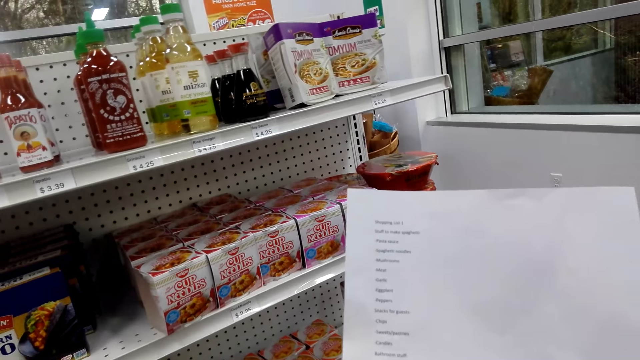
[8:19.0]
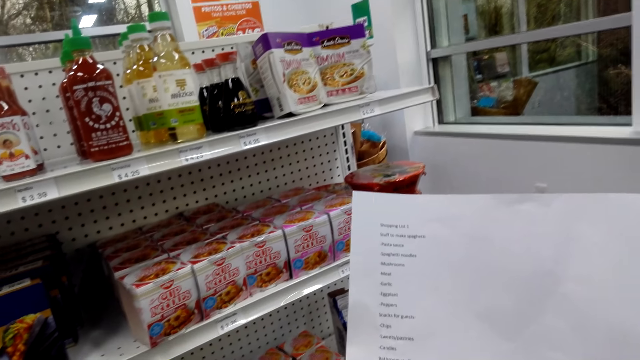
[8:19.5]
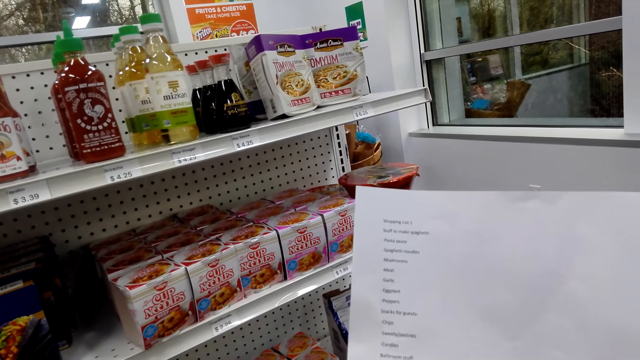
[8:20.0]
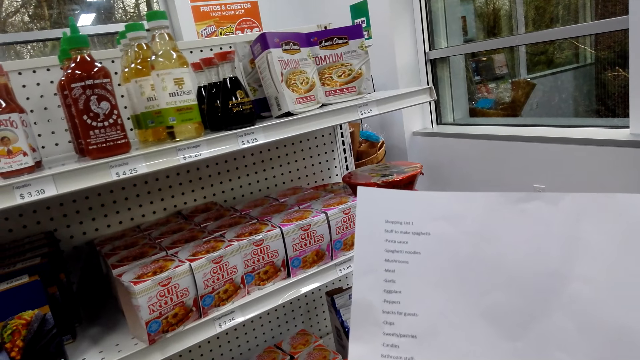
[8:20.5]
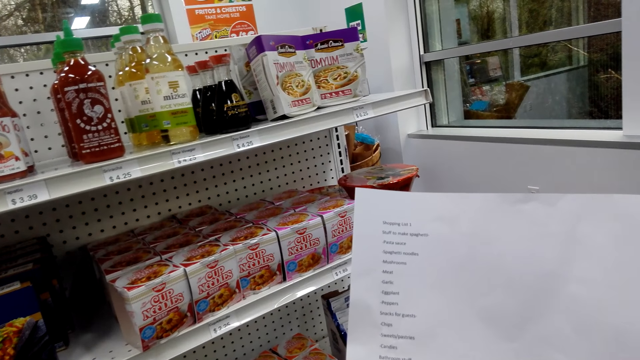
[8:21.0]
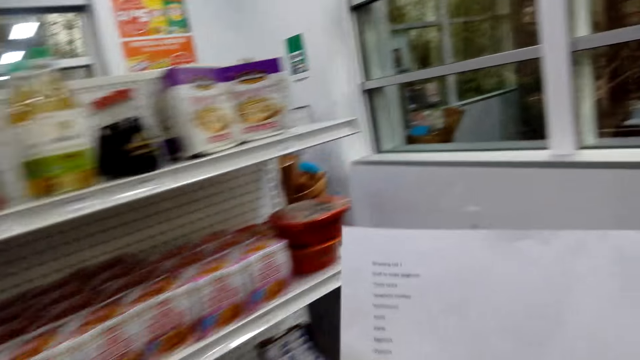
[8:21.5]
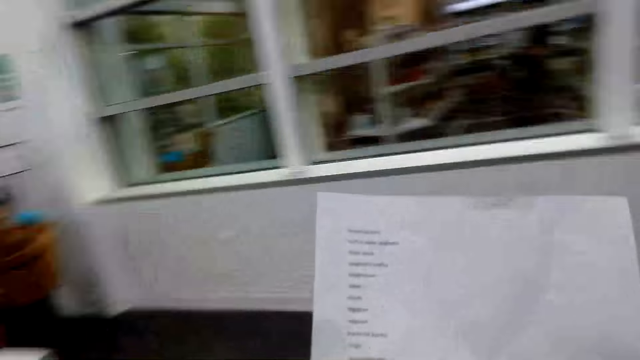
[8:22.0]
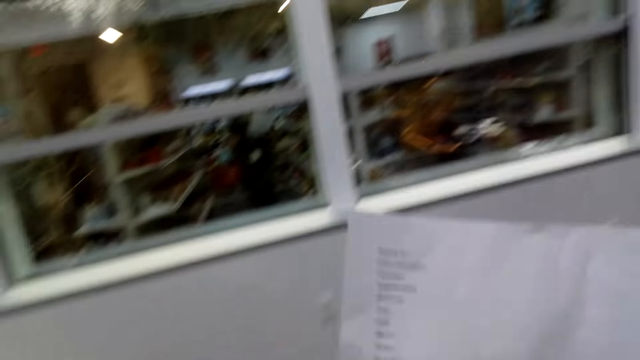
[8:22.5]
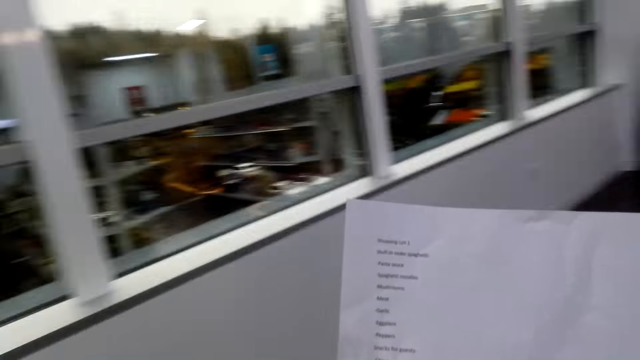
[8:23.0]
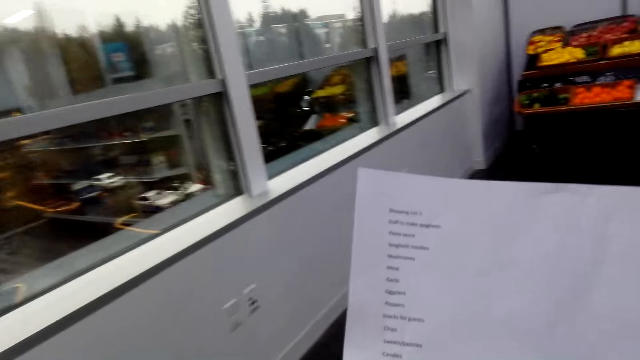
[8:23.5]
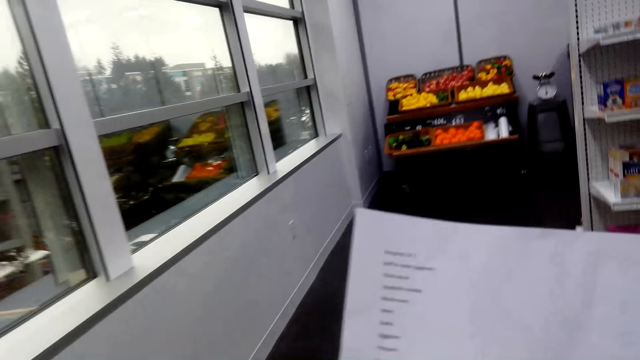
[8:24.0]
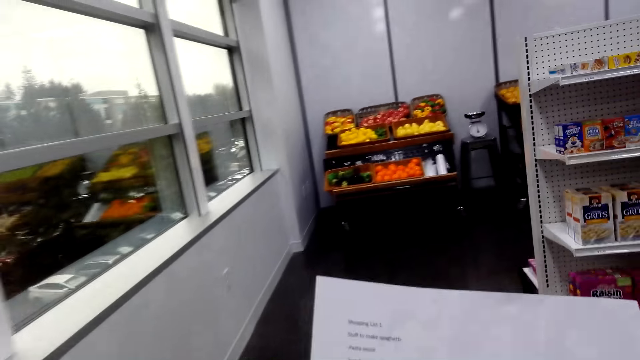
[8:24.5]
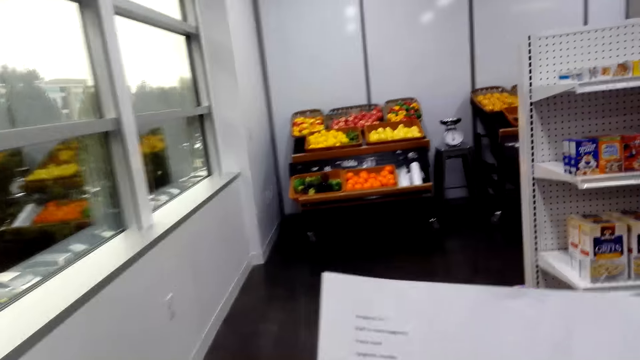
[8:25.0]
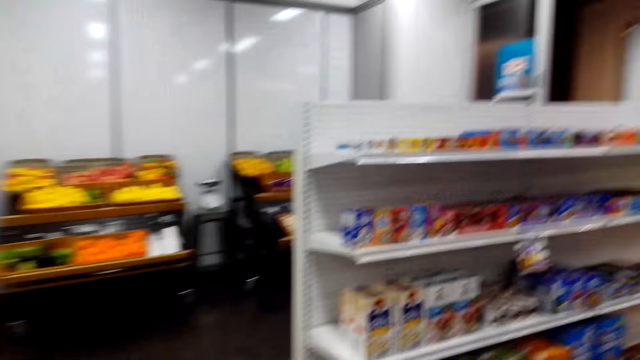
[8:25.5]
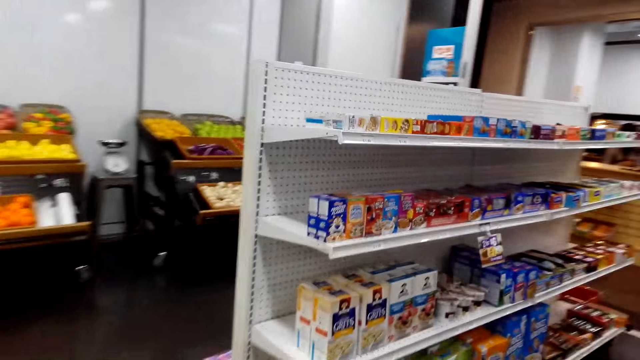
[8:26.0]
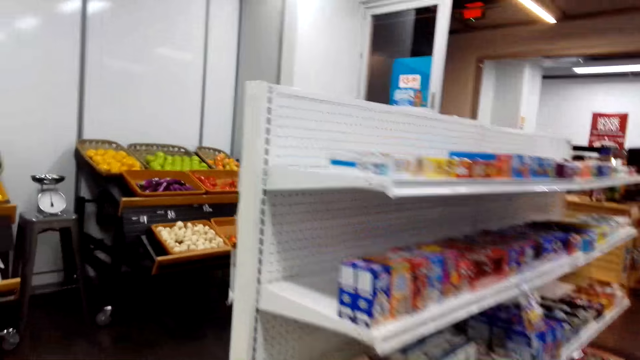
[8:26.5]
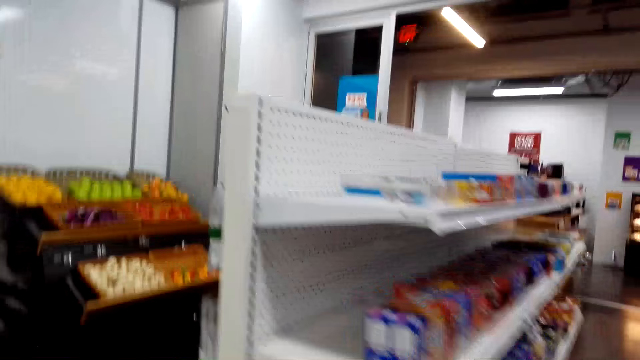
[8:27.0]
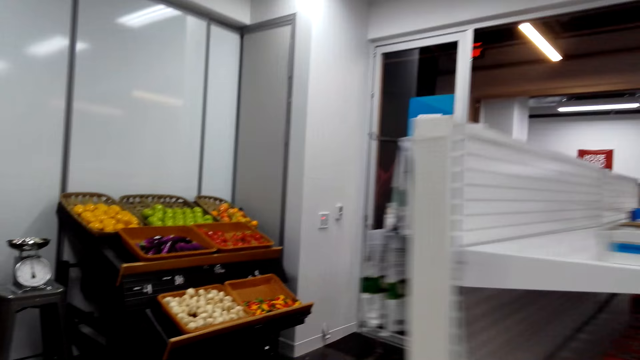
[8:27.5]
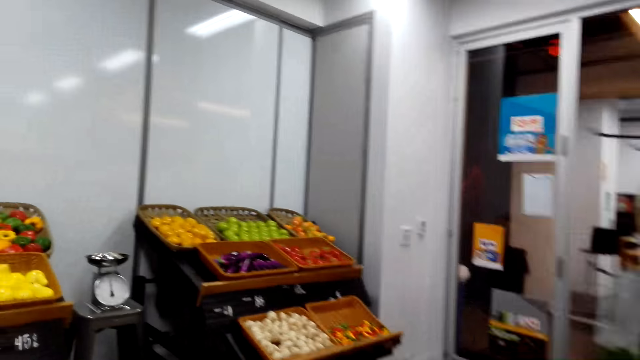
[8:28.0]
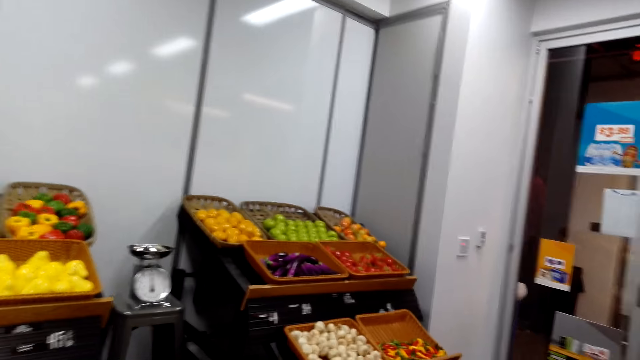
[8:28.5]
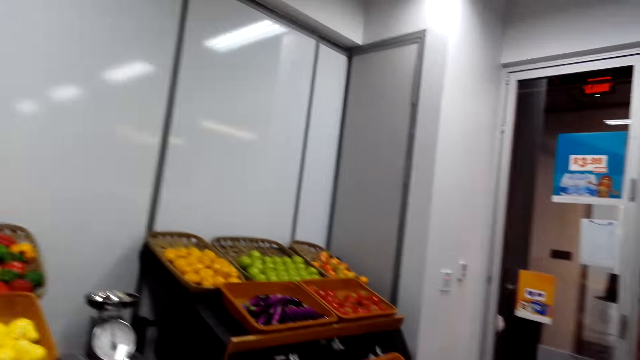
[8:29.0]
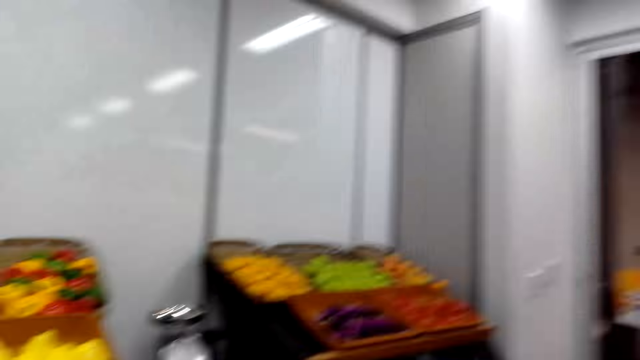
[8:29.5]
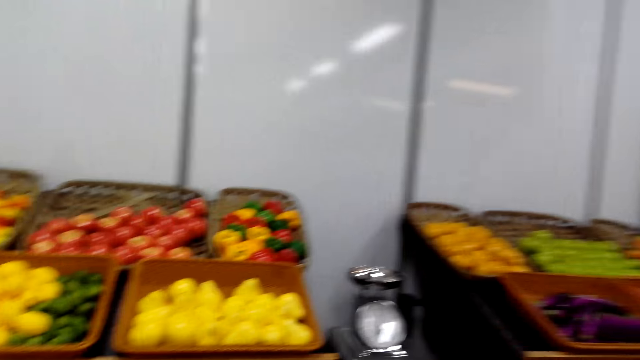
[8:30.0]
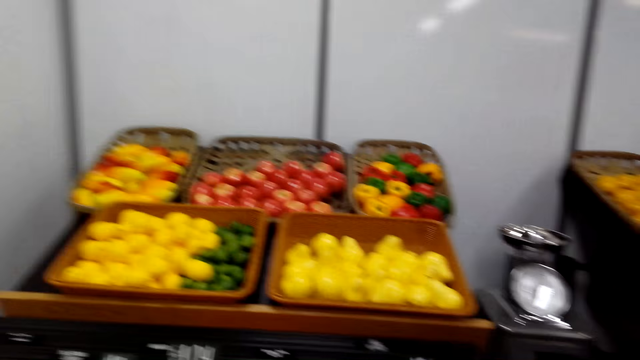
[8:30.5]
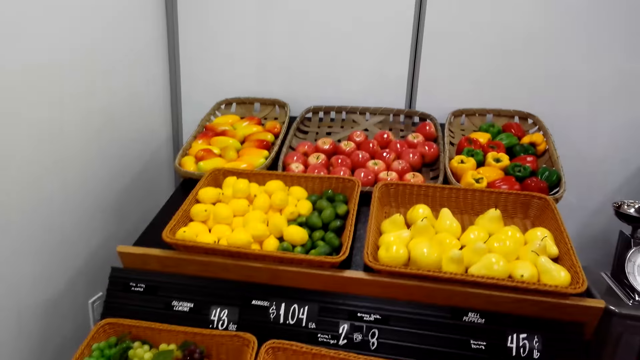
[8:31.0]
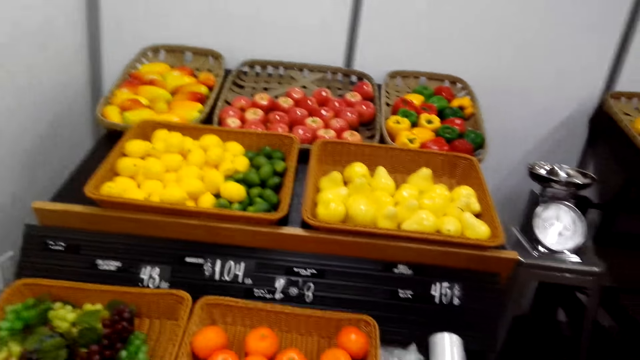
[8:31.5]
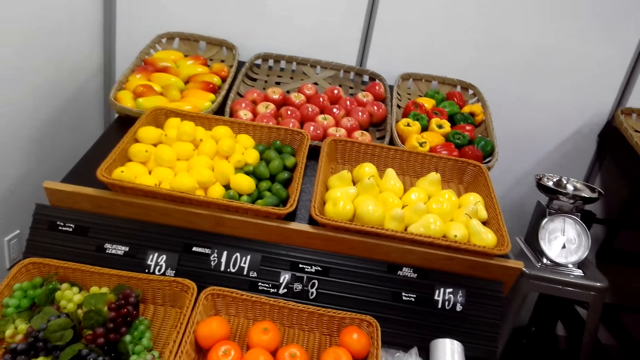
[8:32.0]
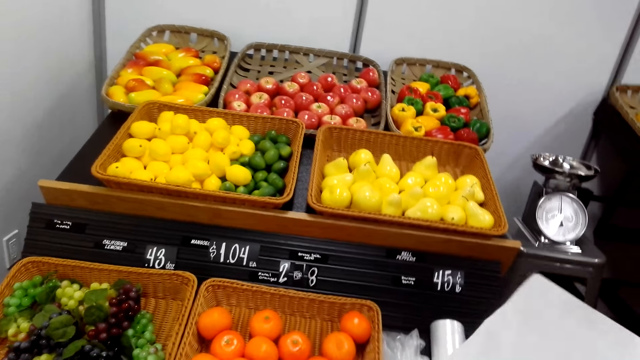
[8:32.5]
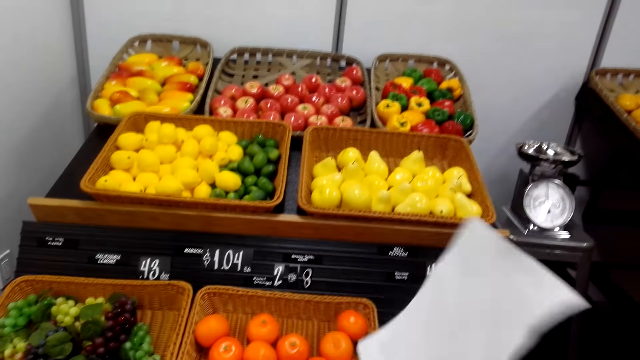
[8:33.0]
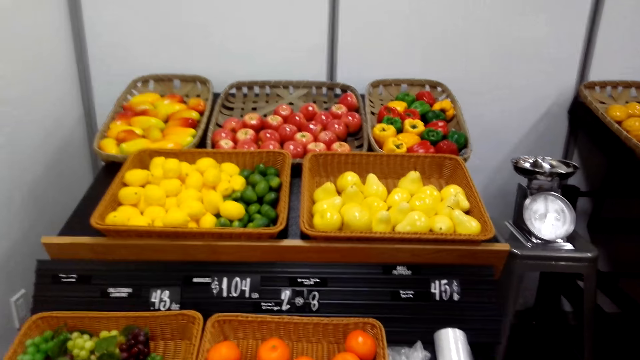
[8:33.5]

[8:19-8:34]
The camera wearer reads a shopping list. They walk around the store shelf. They read the shopping list. They walk around the store shelf. They walk to the fruits area in the store.

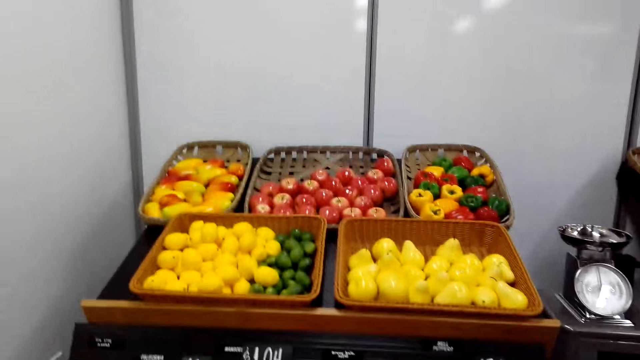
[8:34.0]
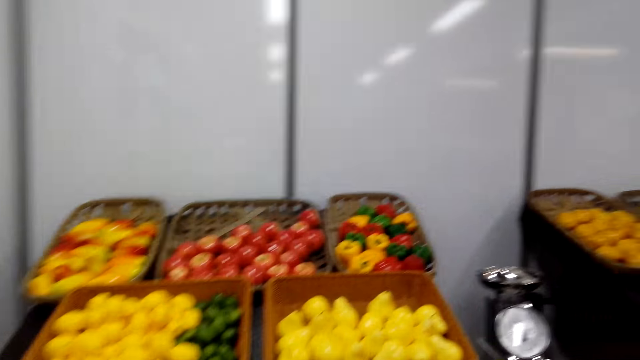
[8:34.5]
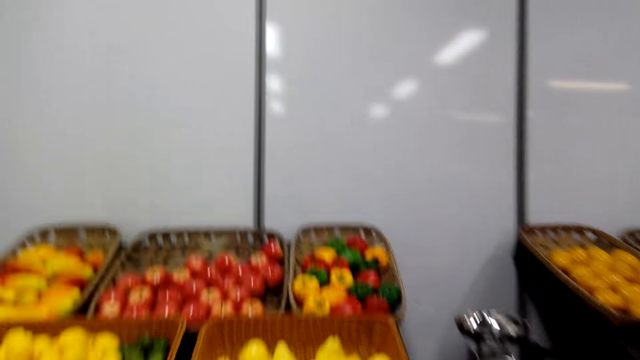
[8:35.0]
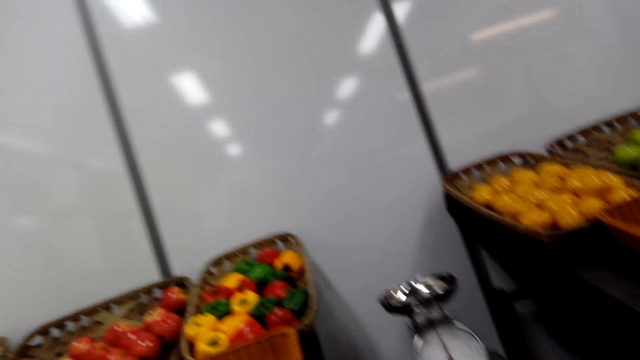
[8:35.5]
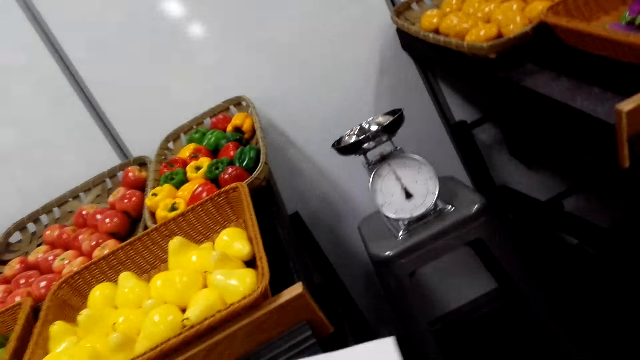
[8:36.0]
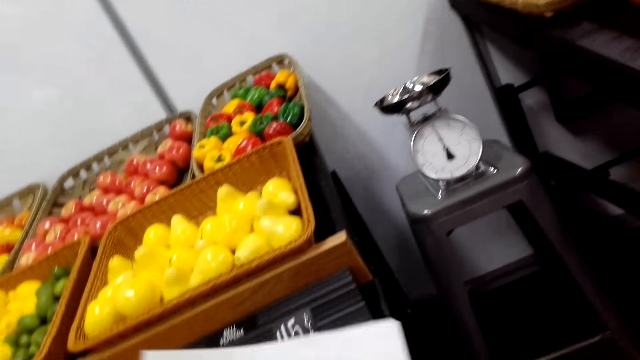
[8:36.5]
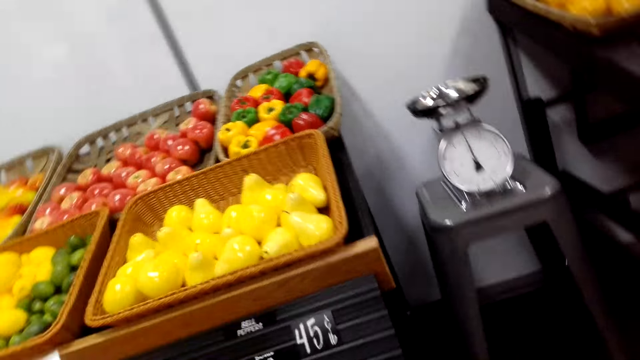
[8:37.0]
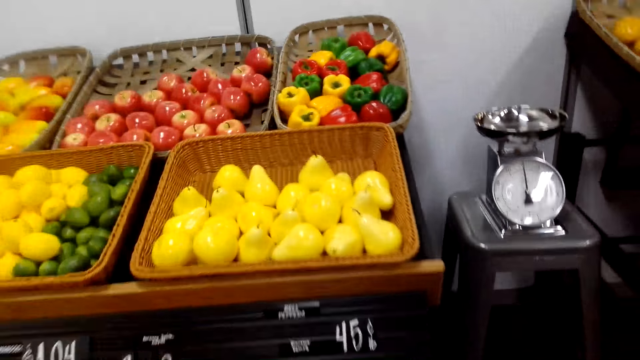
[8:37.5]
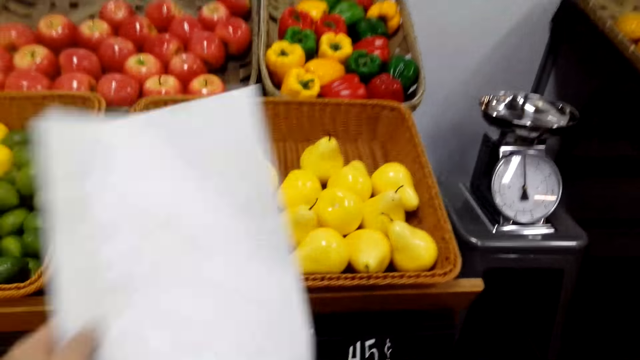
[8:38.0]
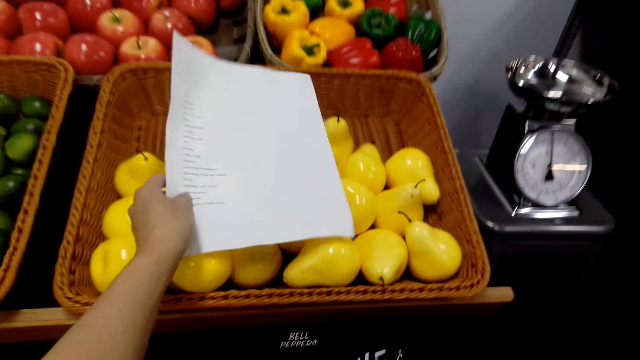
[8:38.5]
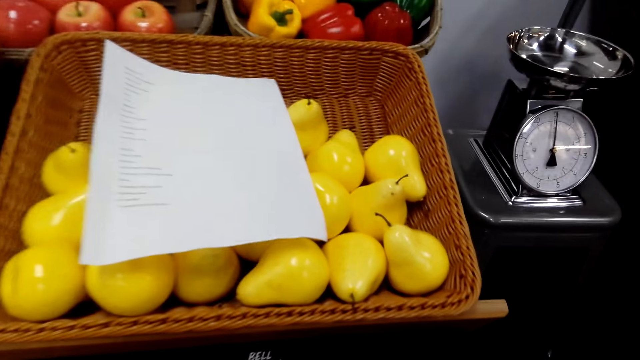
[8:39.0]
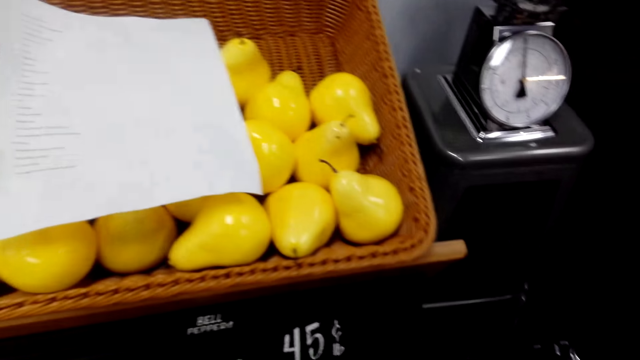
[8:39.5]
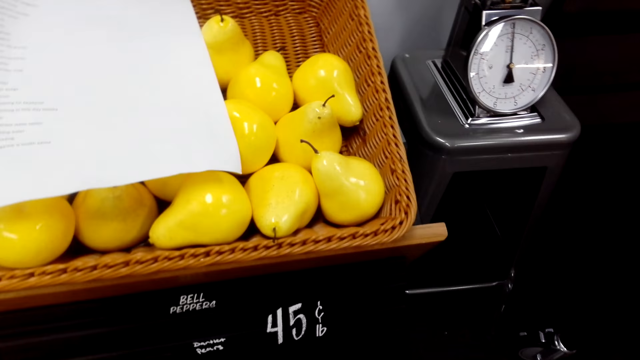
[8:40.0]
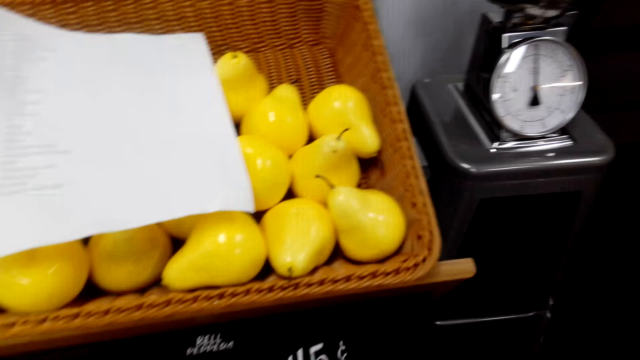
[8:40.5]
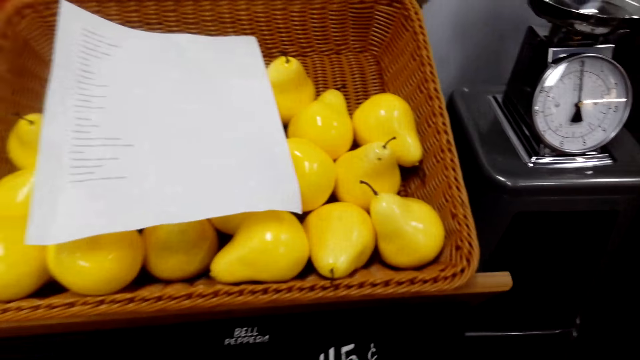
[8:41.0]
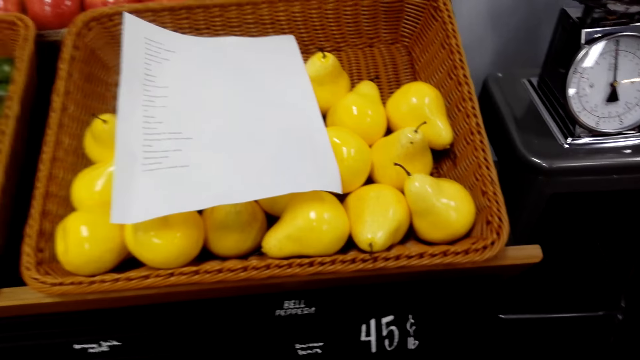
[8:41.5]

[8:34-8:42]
The camera wearer puts the shopping list on the fruit.
